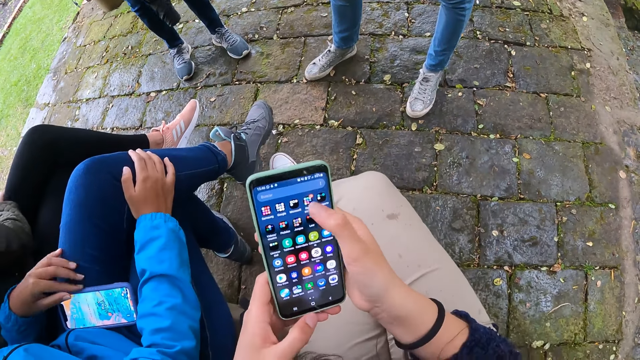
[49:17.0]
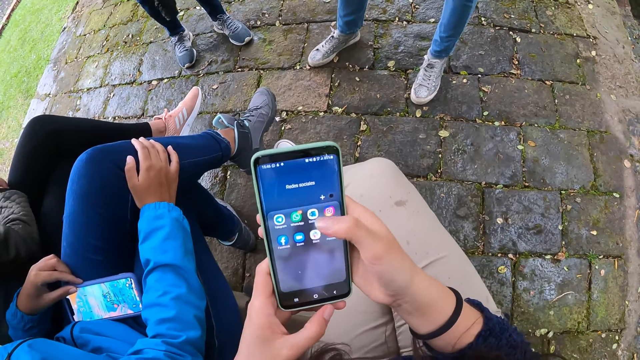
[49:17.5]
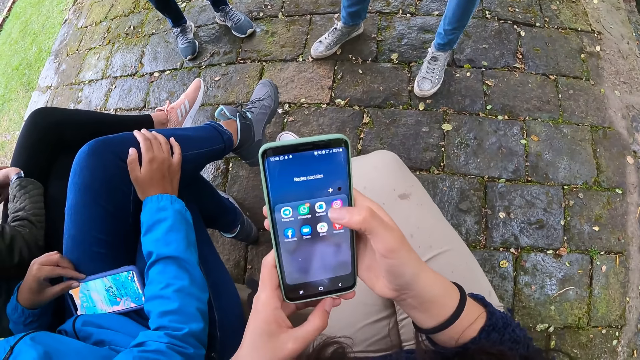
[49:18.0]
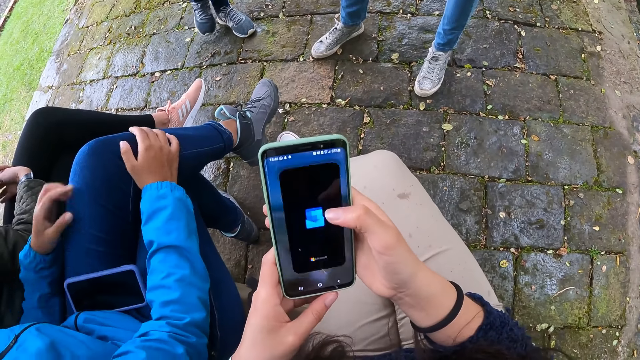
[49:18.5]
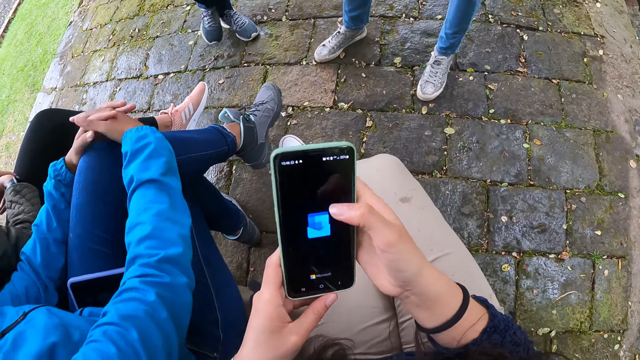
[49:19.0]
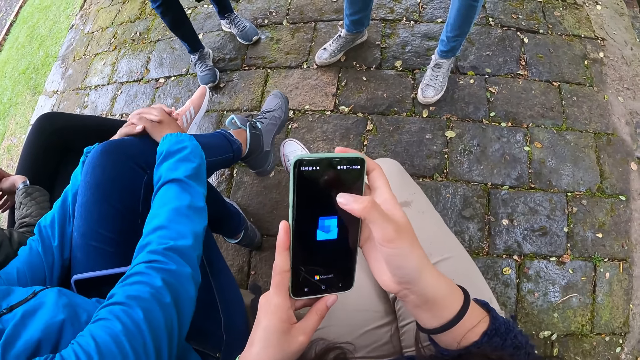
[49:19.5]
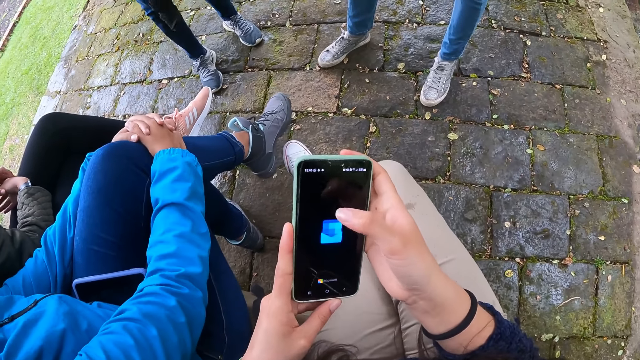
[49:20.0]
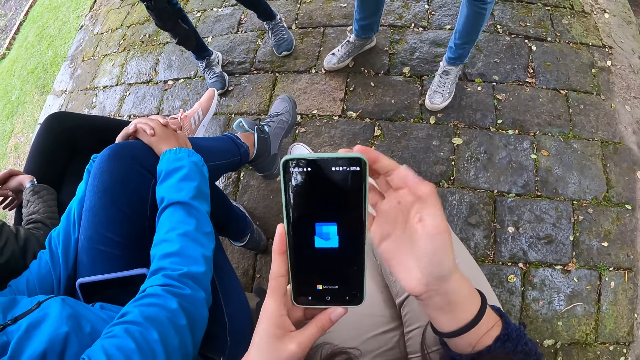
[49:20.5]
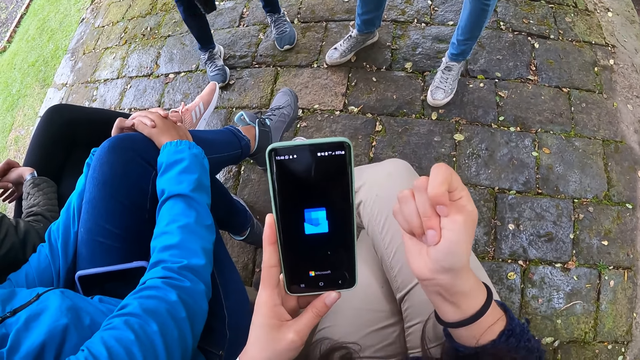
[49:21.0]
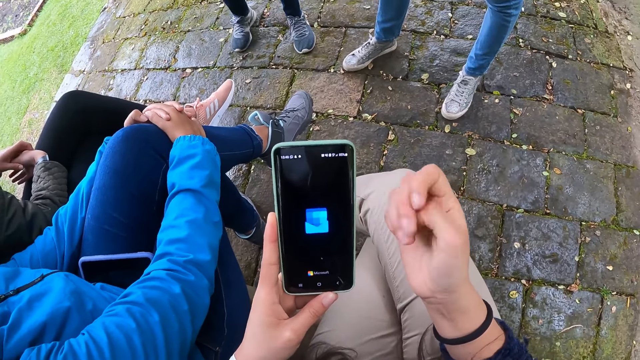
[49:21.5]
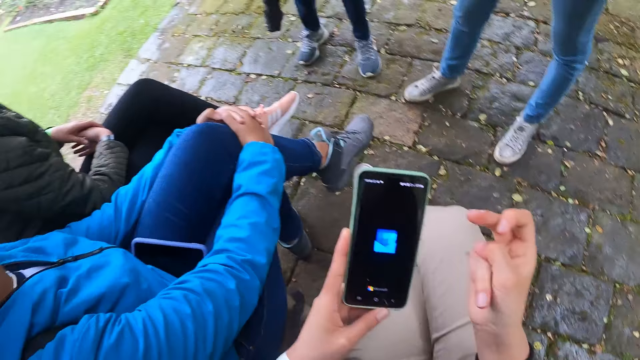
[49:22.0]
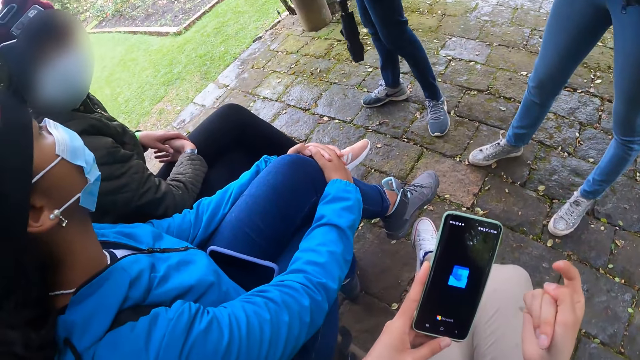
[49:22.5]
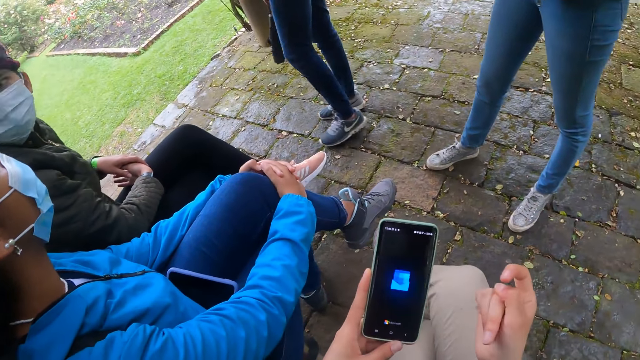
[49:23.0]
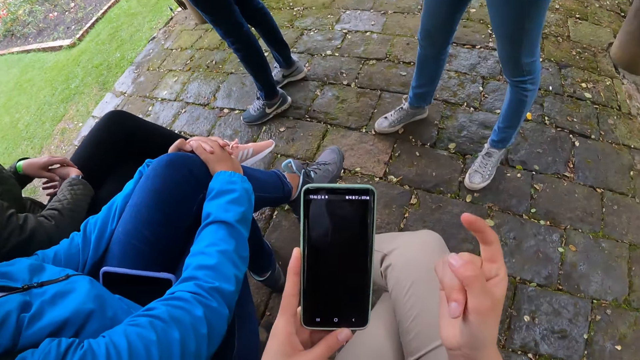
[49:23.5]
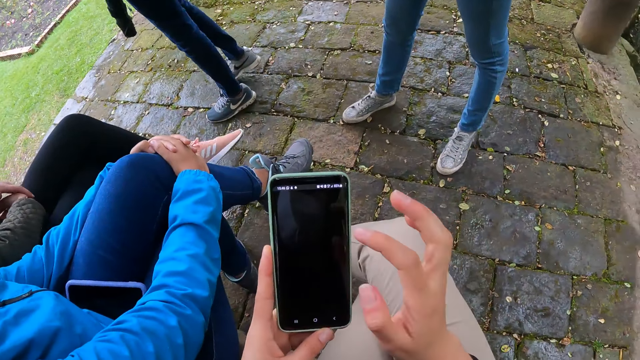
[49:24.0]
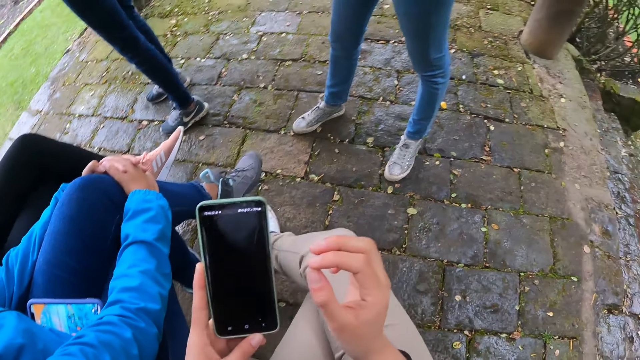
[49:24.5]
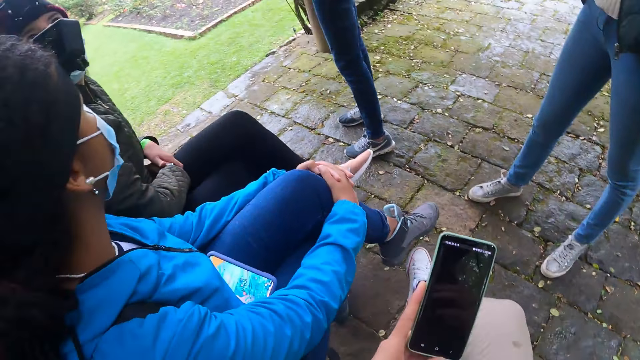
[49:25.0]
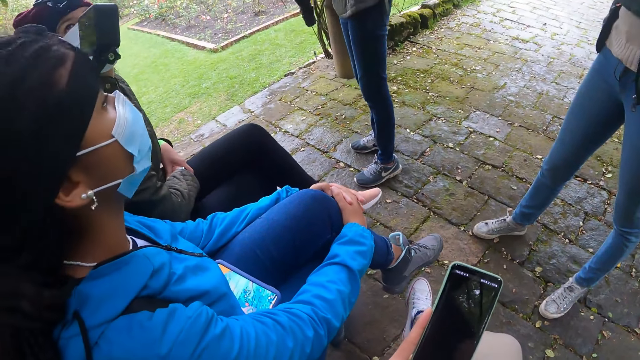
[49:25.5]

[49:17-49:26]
A lady presses a button on her phone. The camera wearer holds the phone with her left hand. They press his fingers.

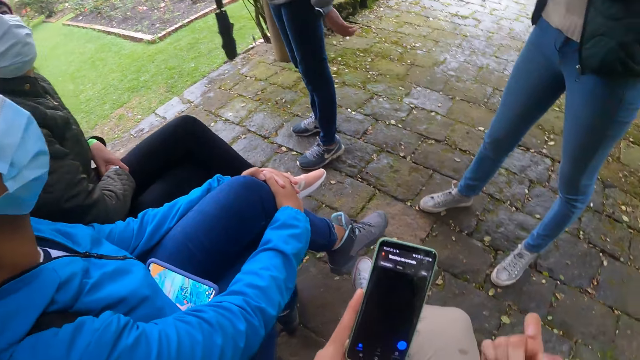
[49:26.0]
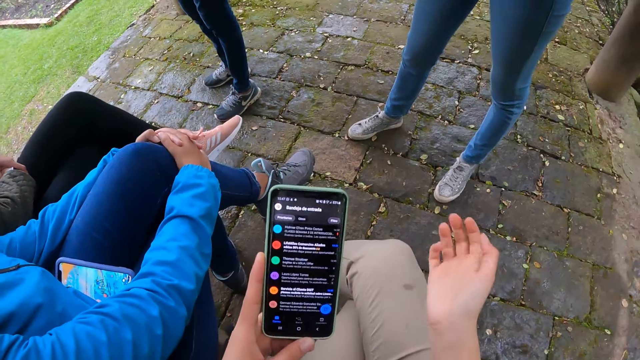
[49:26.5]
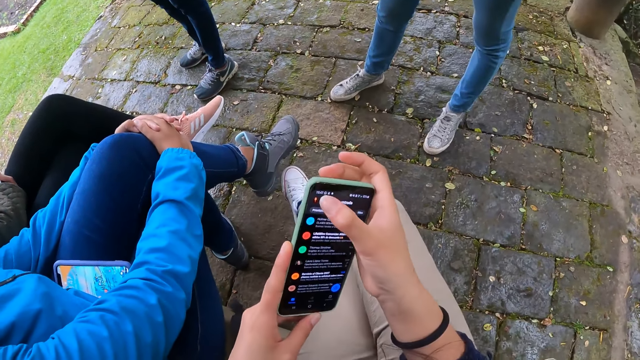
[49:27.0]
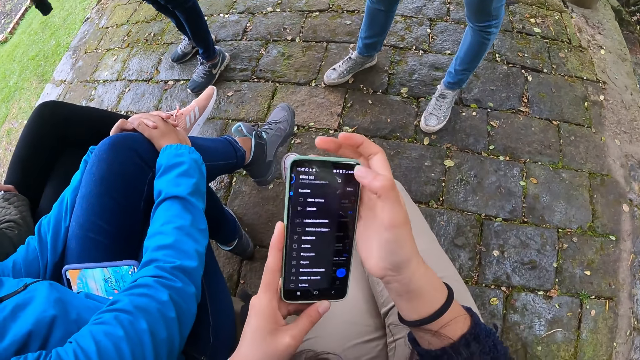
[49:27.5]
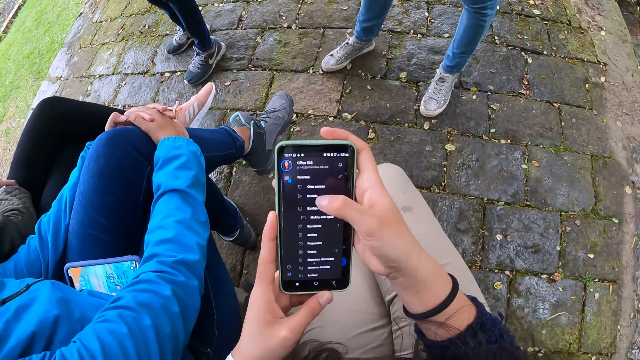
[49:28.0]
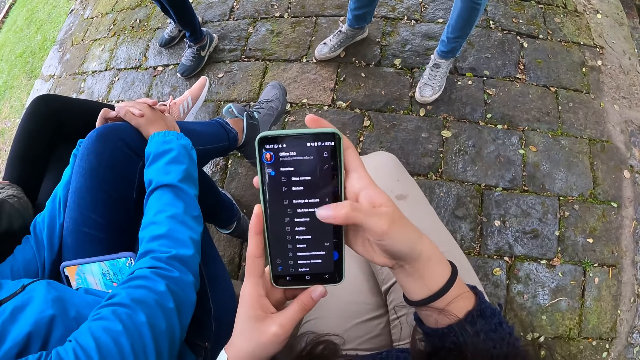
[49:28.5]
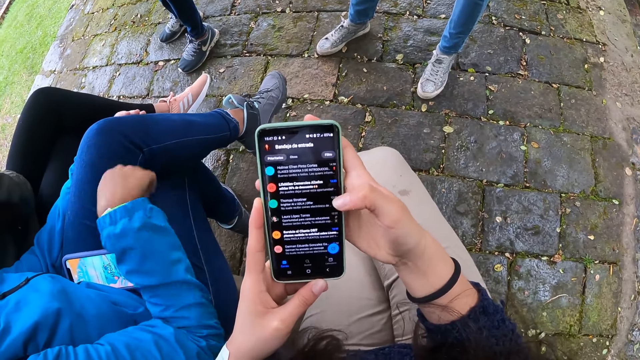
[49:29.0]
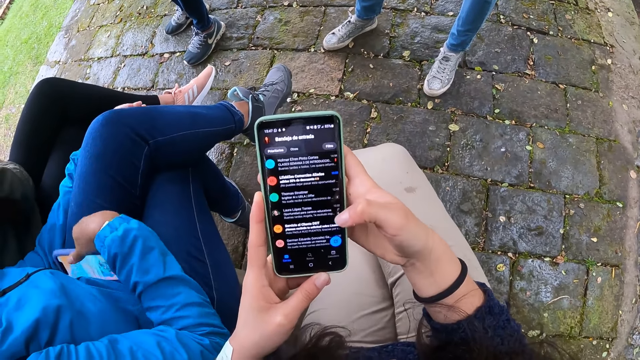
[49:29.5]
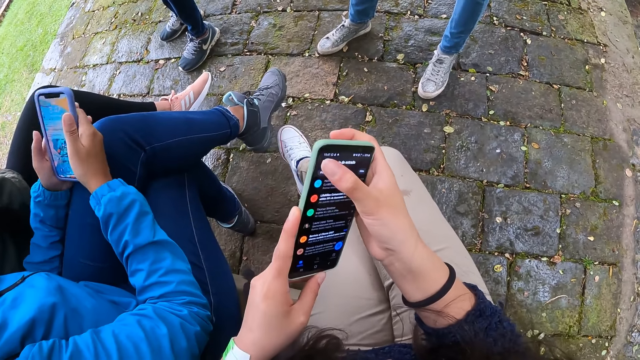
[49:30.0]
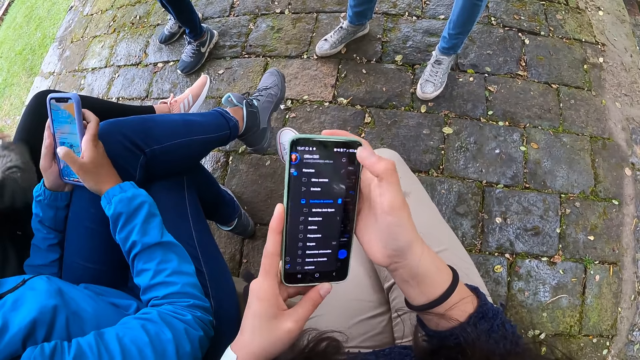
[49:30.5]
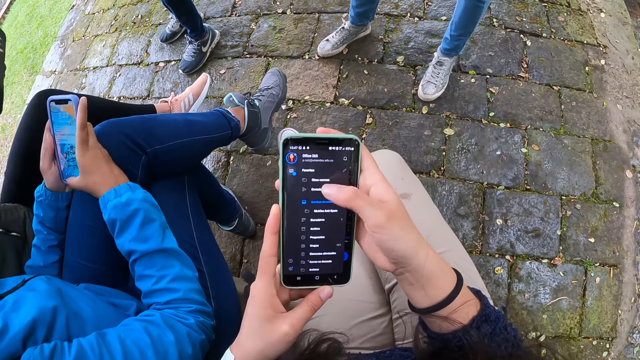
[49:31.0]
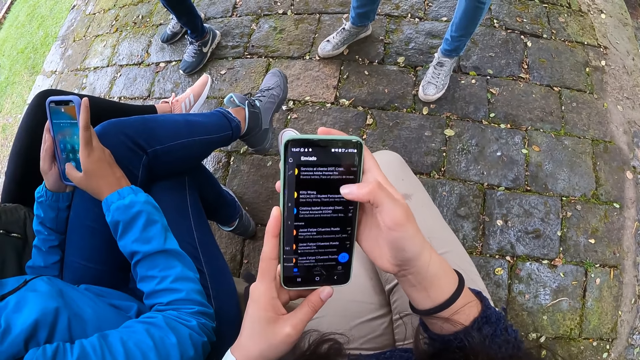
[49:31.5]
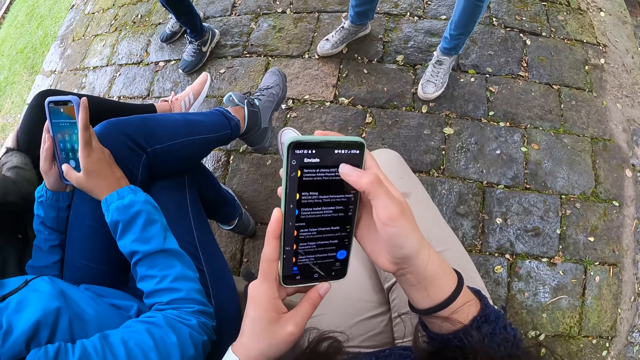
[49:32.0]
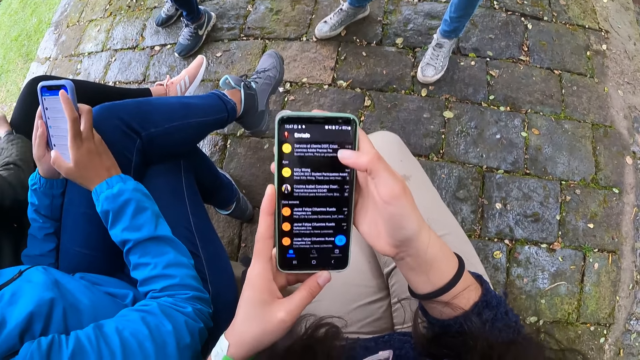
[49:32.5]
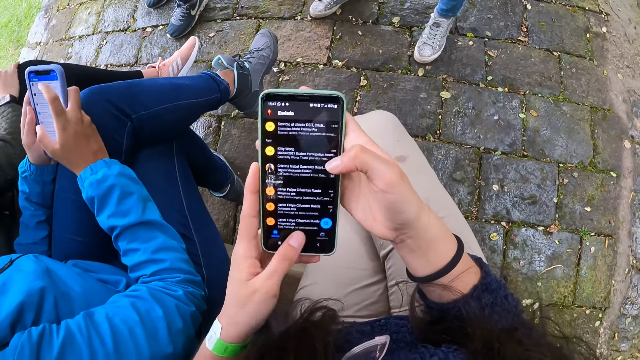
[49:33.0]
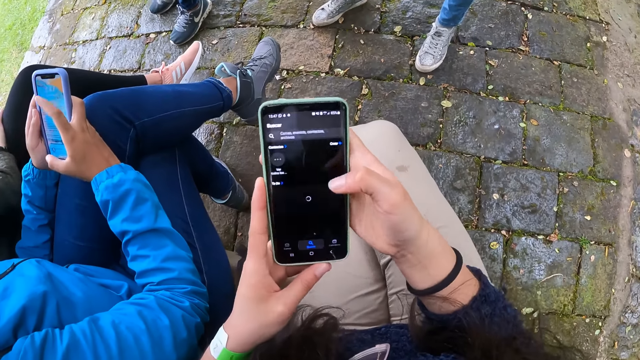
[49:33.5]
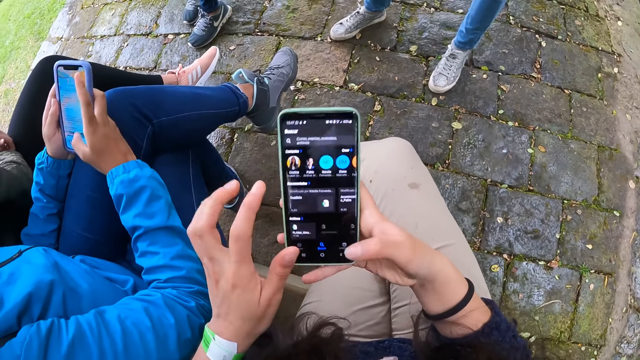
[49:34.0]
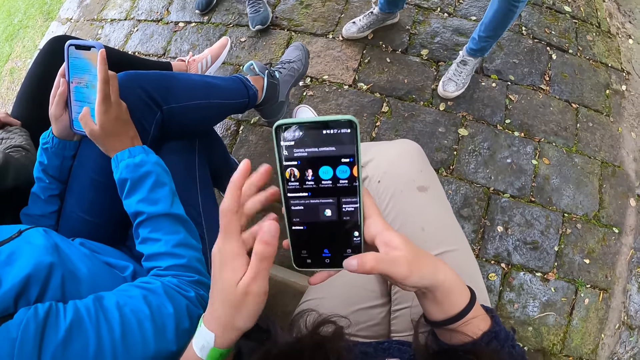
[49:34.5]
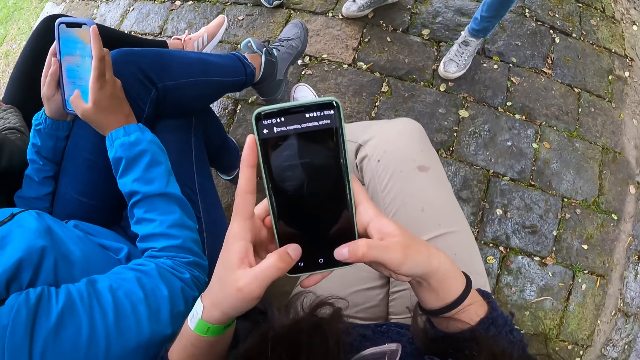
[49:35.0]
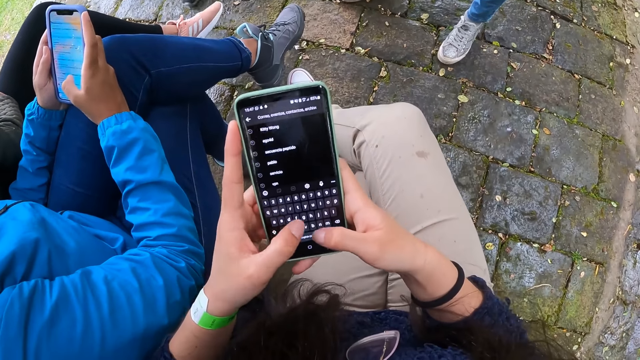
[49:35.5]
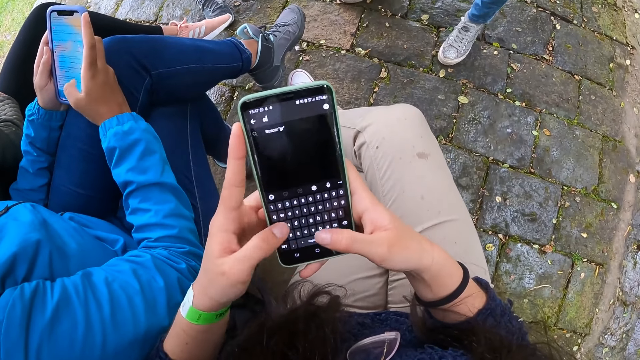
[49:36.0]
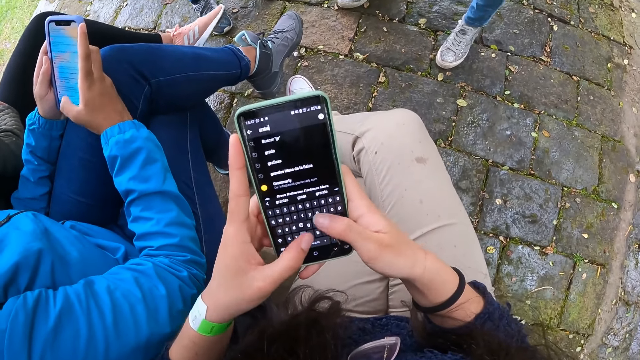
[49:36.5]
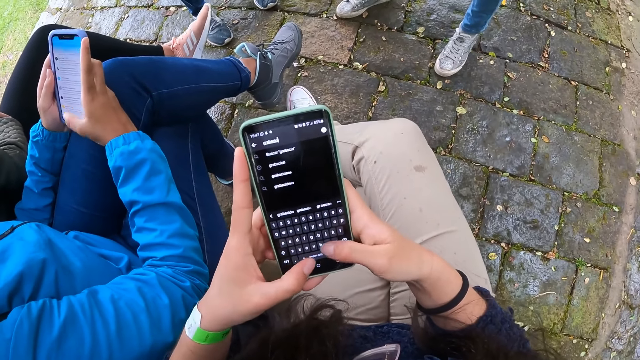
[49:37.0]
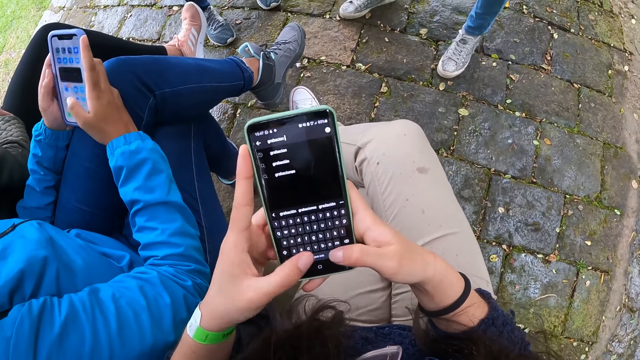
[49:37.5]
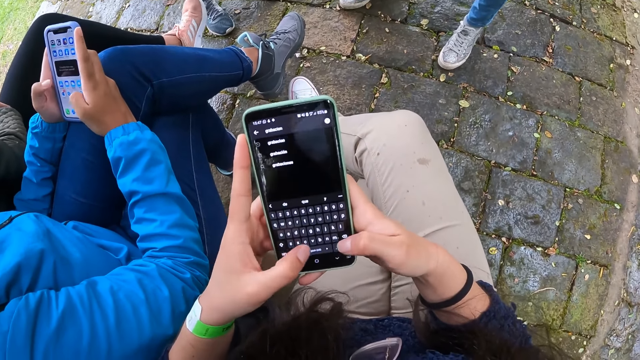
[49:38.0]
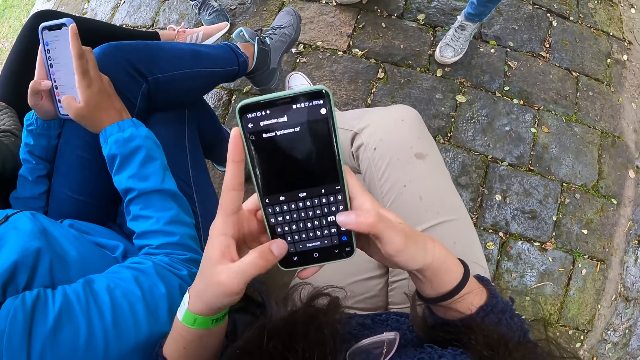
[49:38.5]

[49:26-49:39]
The camera wearer operates the phone with her right hand. The woman picks up the phone from her thigh with her right hand. She operates the phone in her left hand with her right hand. The camera wearer operates the phone with her hands.
